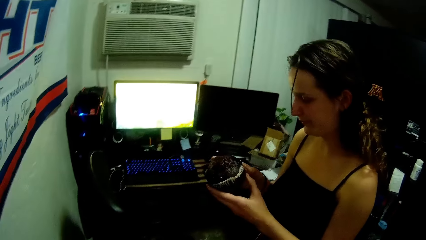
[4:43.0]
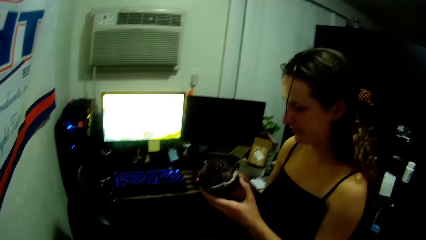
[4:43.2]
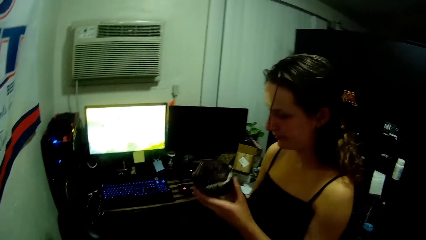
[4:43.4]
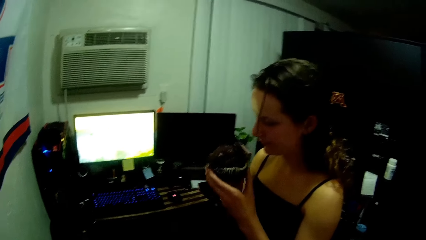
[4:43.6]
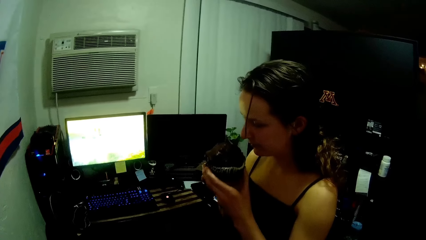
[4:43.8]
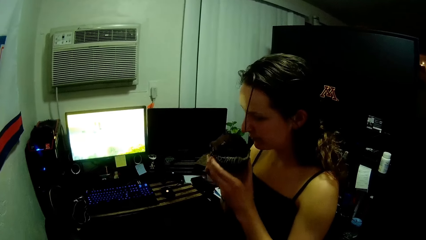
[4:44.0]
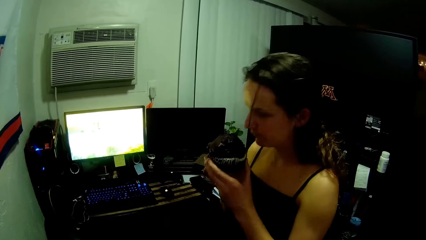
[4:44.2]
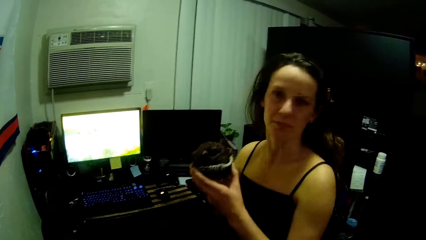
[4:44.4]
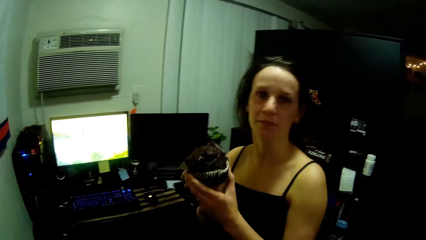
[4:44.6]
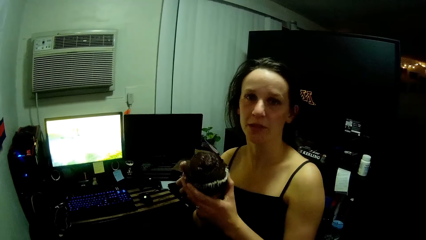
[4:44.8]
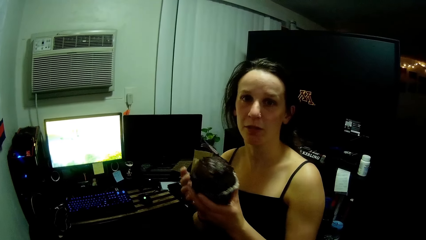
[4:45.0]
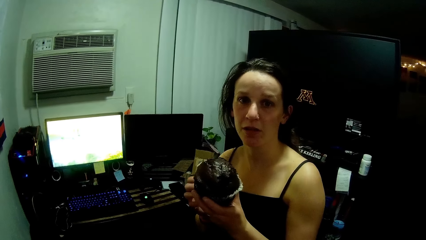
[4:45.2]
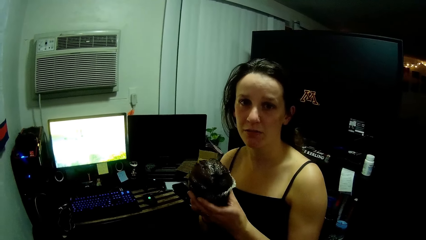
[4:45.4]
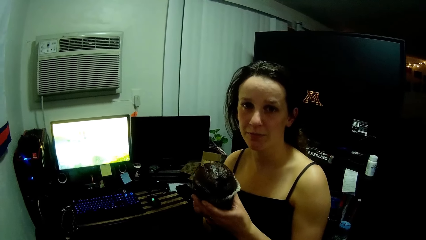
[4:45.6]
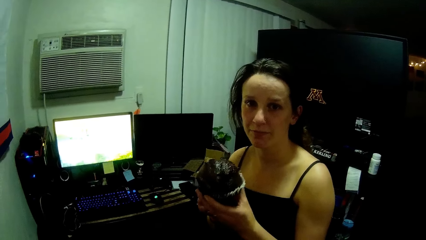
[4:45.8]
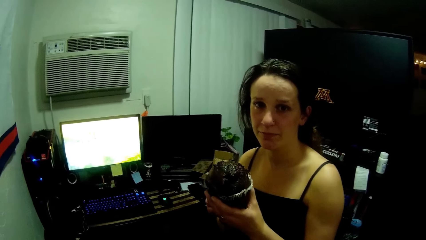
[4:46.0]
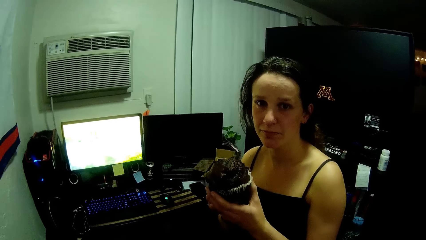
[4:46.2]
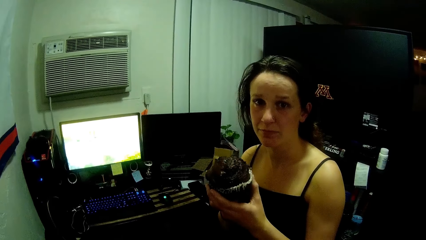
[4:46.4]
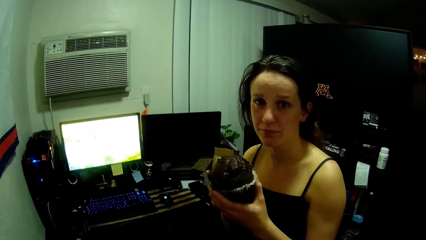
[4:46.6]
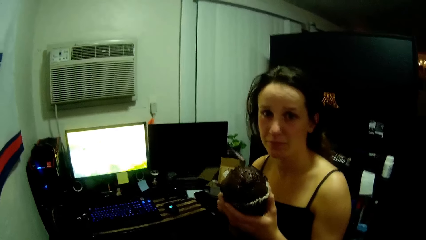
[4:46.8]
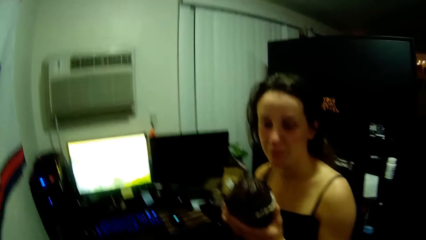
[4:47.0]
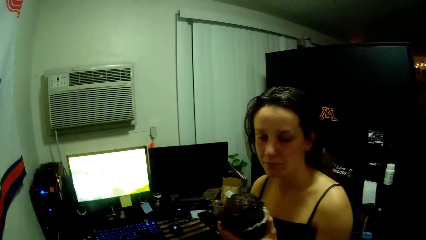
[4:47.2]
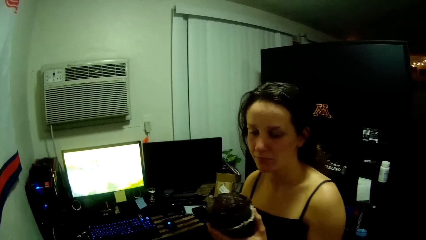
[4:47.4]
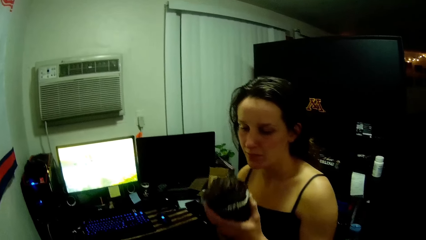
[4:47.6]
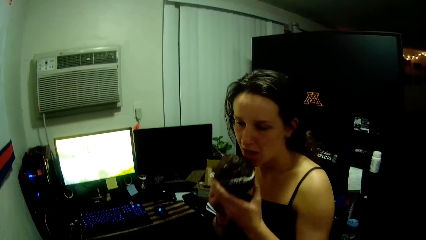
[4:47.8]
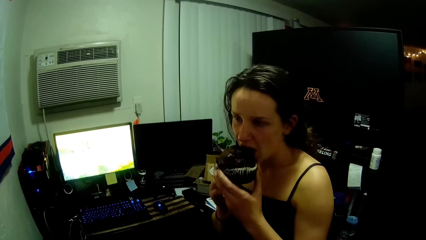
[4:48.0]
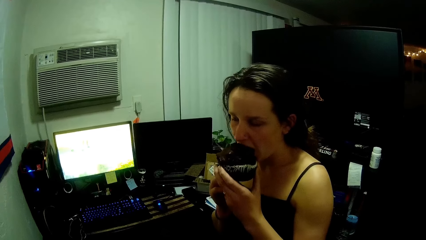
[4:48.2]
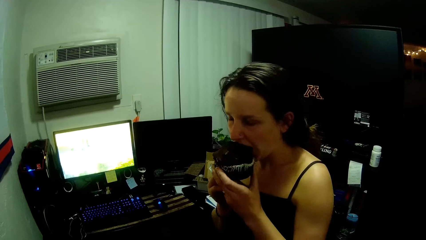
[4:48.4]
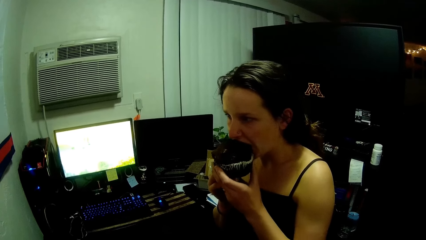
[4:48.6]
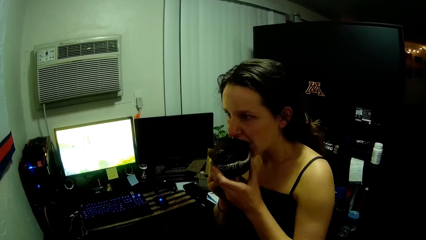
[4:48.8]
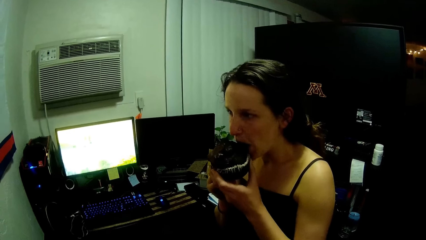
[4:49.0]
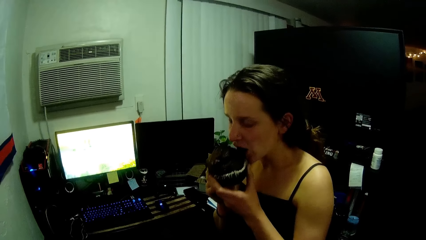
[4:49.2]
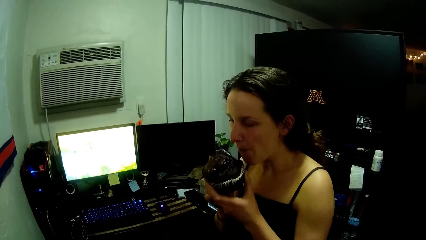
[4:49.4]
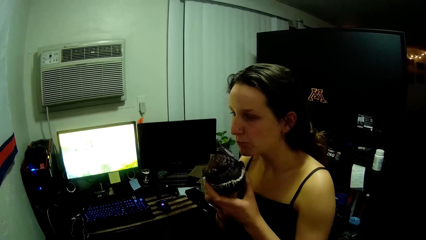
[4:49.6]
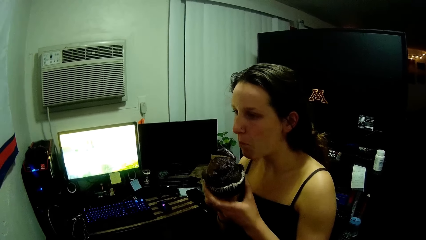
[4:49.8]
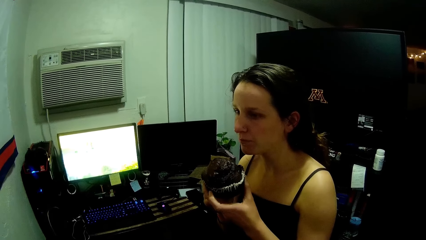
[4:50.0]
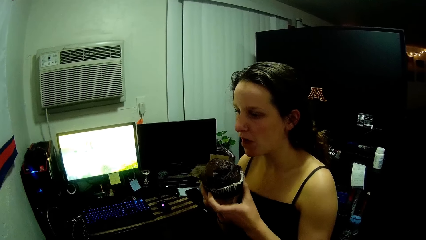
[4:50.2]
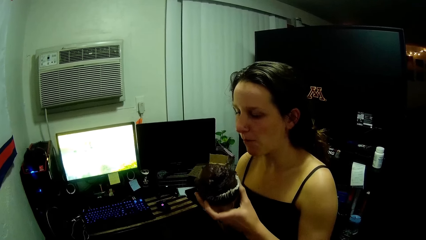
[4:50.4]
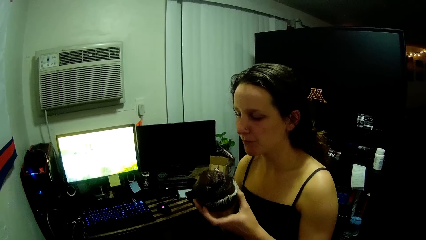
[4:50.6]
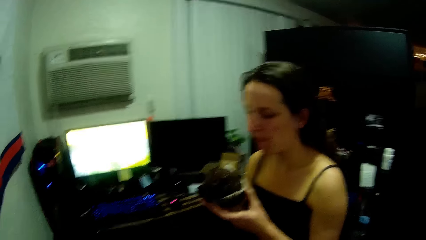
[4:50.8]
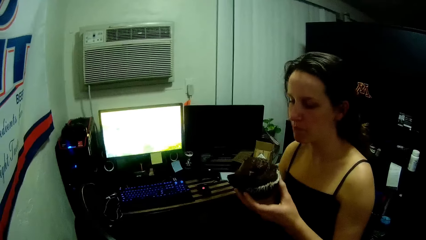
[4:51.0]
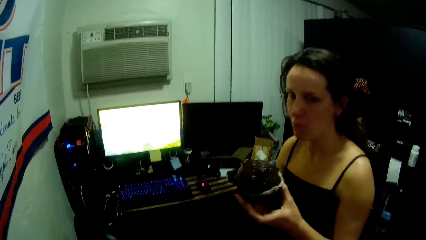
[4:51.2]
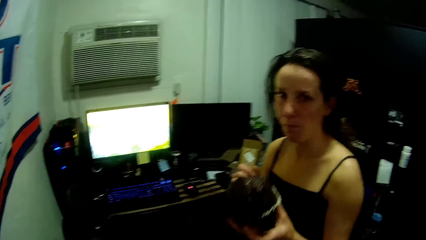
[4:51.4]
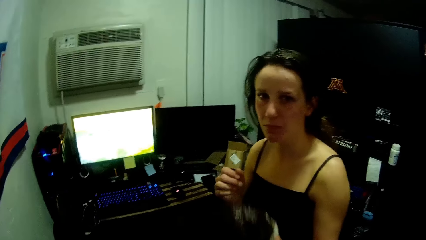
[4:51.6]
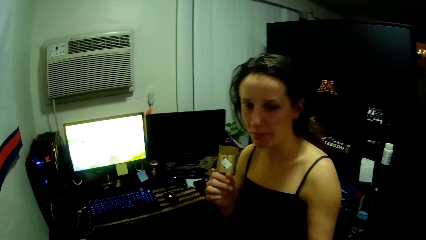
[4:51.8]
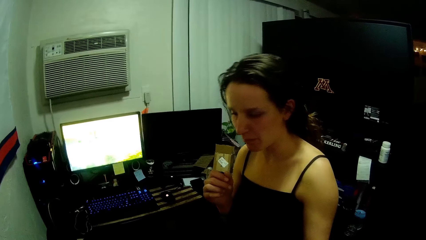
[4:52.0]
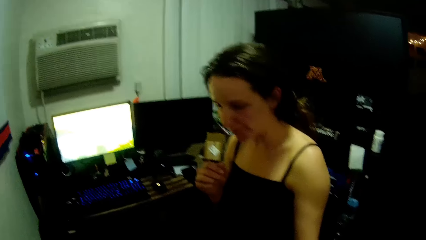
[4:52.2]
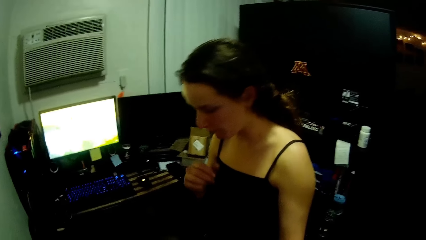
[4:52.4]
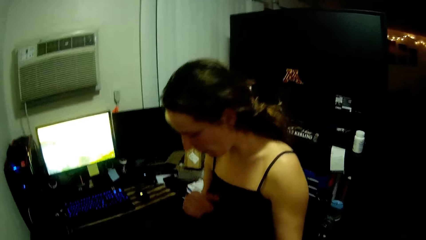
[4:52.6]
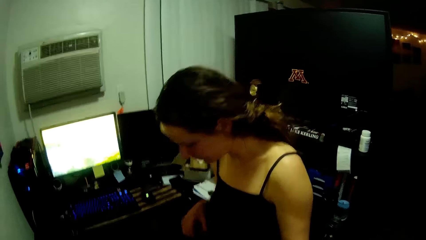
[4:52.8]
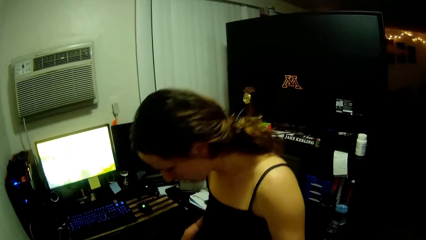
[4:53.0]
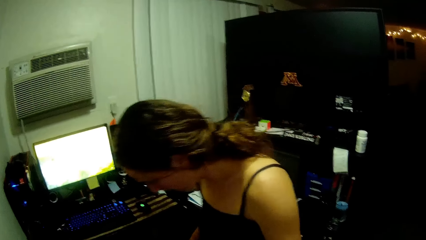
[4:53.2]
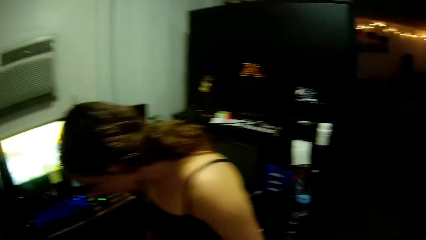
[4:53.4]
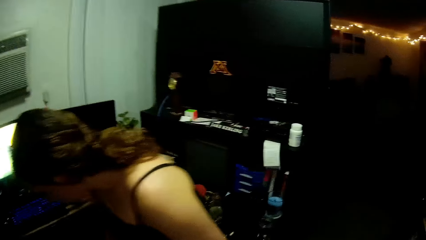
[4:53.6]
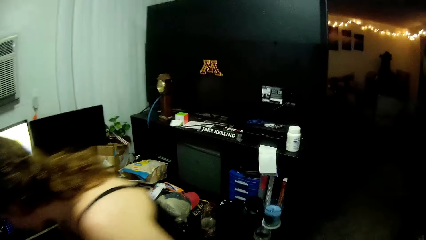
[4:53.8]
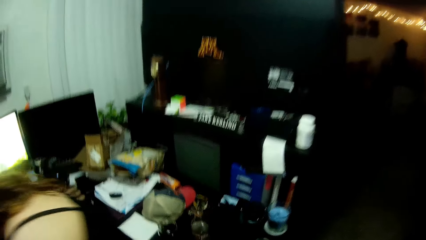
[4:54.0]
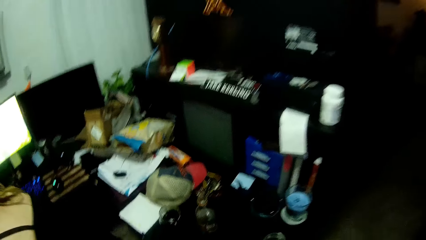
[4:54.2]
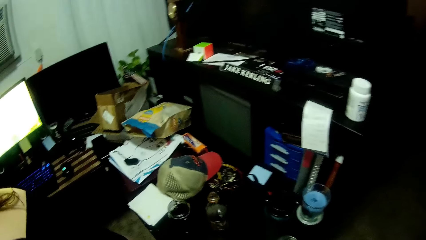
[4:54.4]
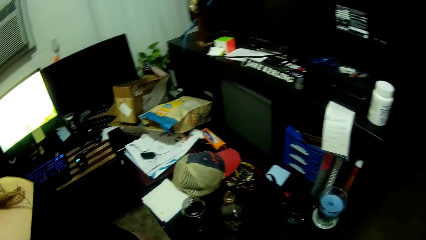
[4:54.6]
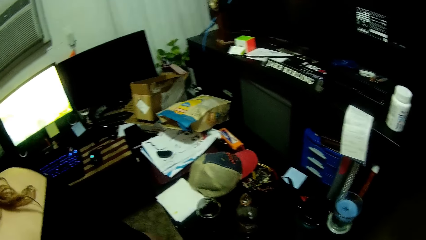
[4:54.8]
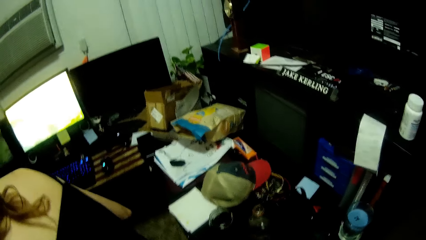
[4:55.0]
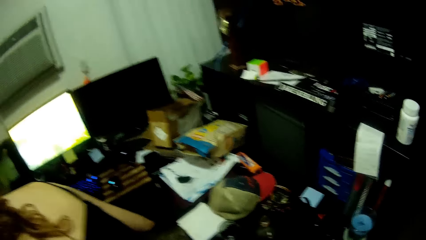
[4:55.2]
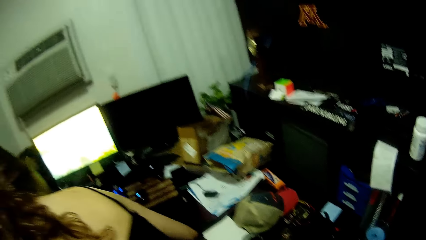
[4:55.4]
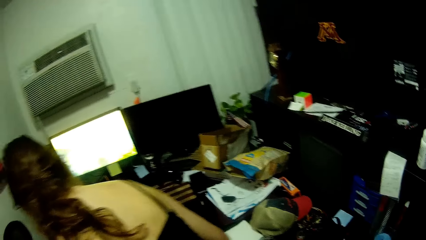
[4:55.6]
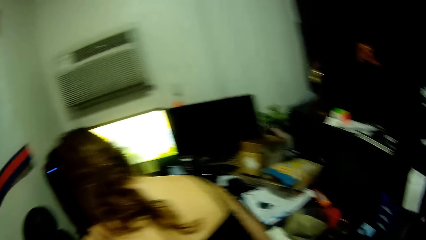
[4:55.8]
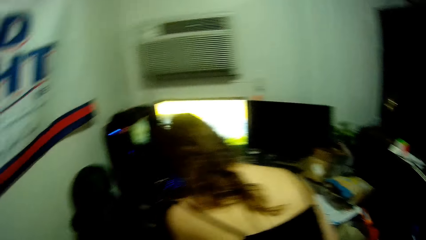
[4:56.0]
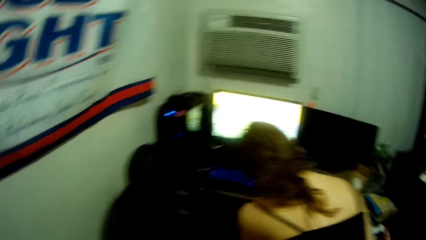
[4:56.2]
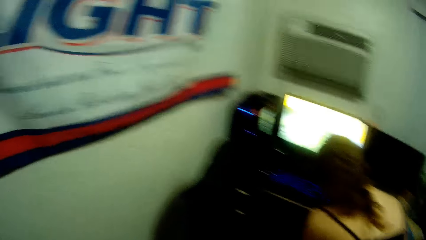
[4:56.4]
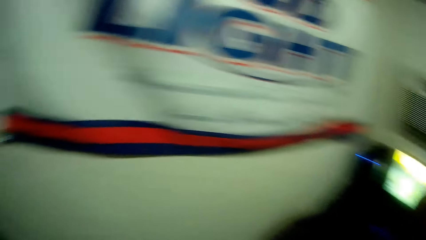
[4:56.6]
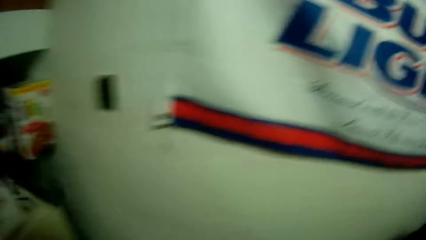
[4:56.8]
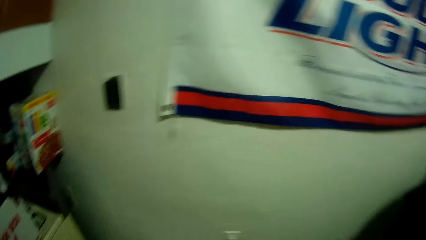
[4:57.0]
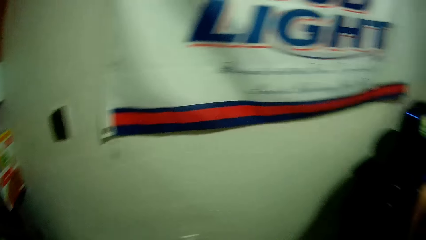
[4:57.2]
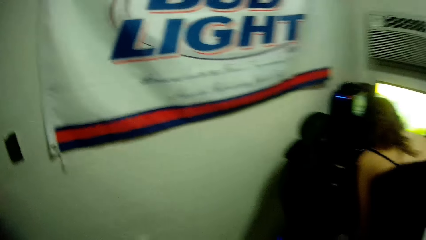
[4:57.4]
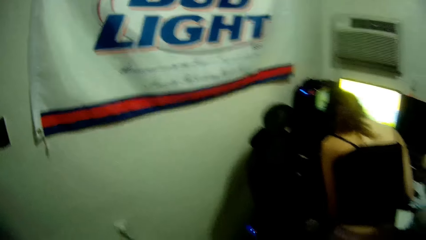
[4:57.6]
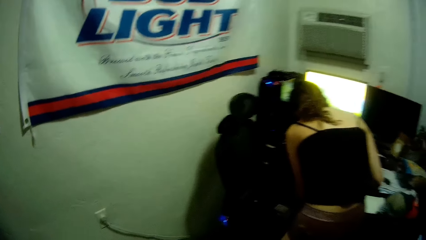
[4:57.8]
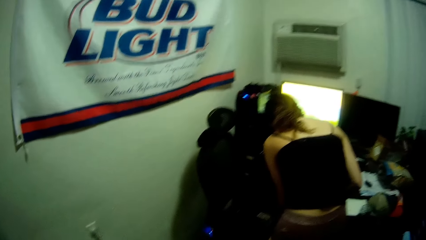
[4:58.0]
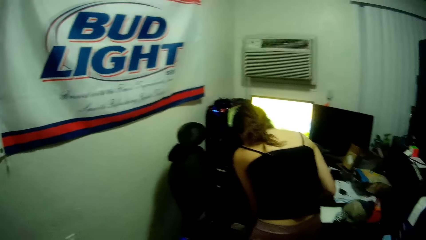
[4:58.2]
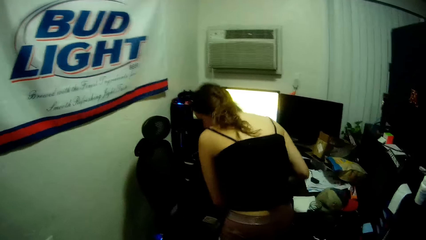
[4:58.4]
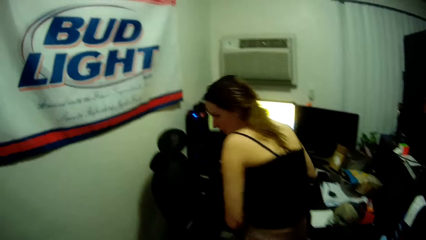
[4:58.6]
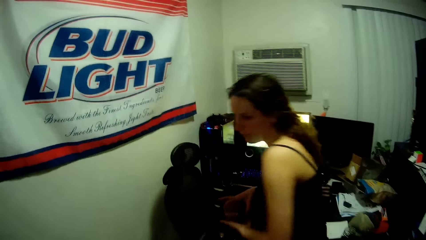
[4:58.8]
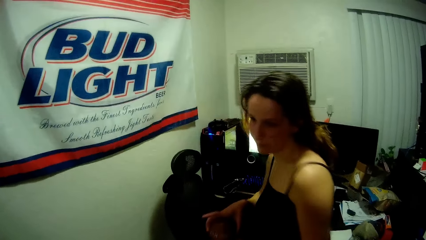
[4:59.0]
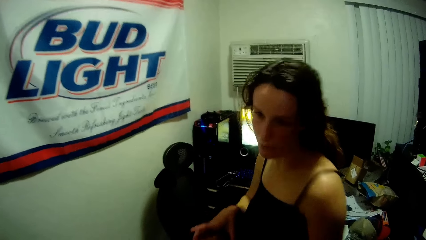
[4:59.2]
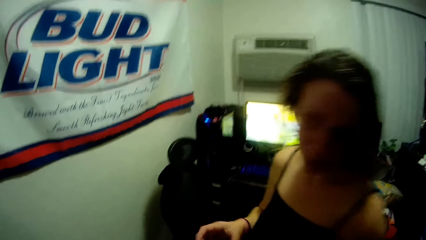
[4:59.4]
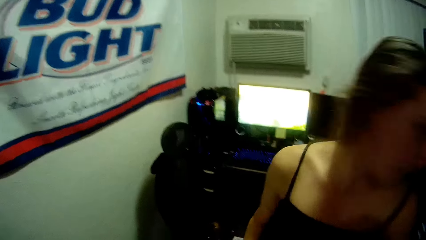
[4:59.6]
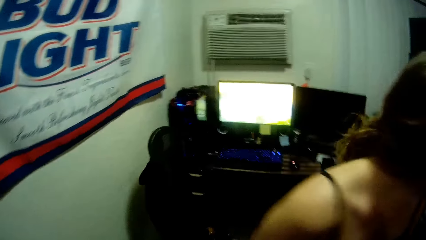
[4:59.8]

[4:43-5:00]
The woman smells the cupcake. The camera wearer looks at the woman. The woman holds the cake. The woman eats the cupcake. The camera wearer looks around. The woman closes the pack of cupcakes.
